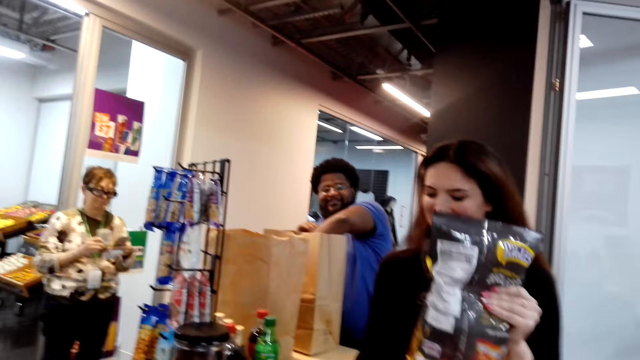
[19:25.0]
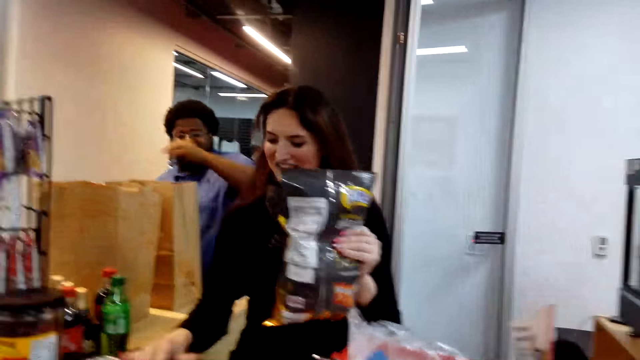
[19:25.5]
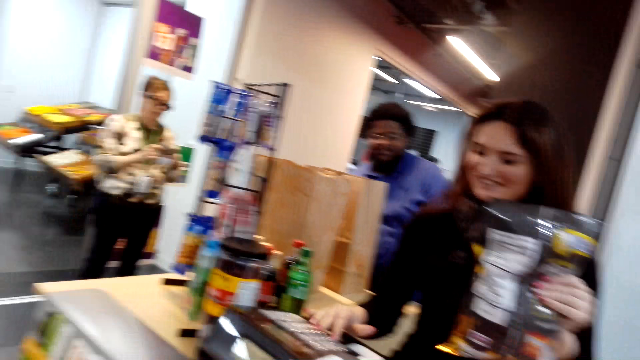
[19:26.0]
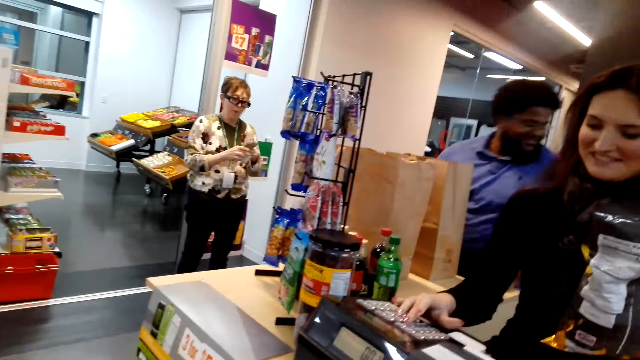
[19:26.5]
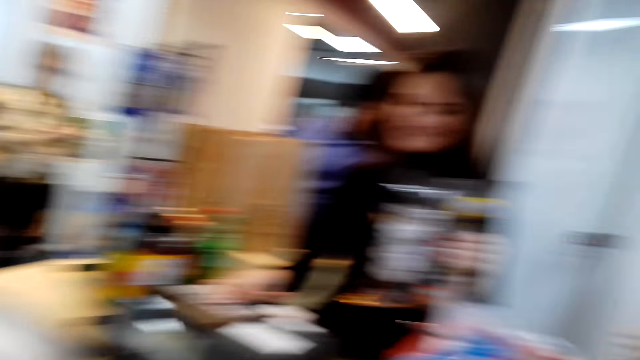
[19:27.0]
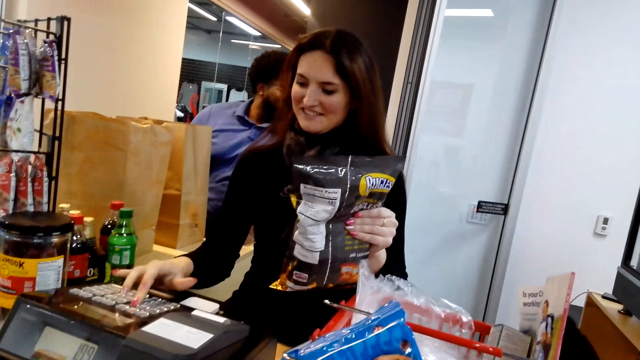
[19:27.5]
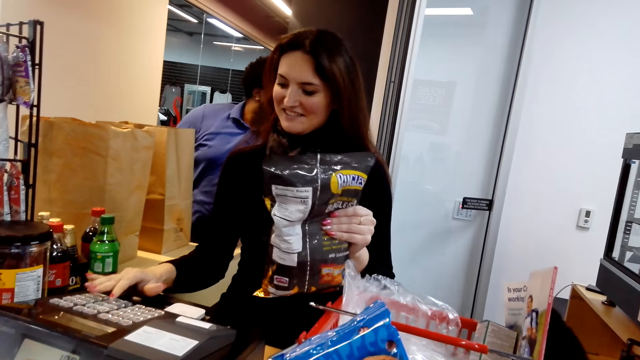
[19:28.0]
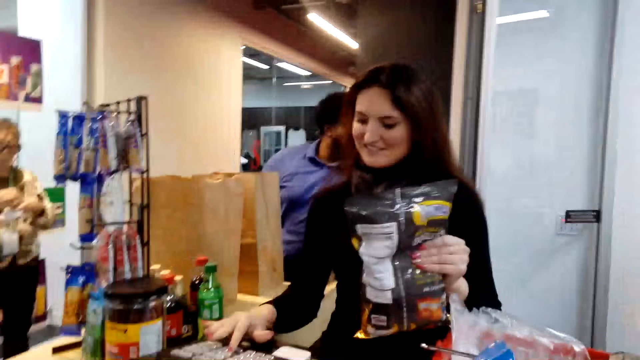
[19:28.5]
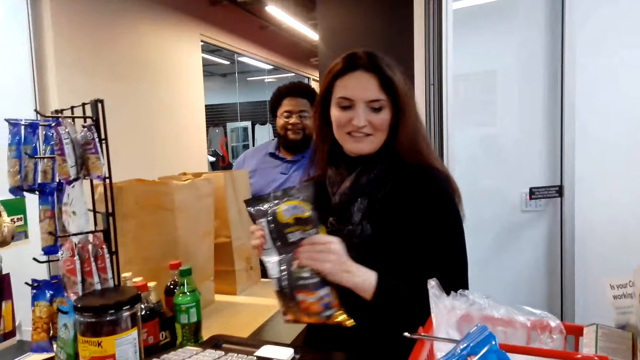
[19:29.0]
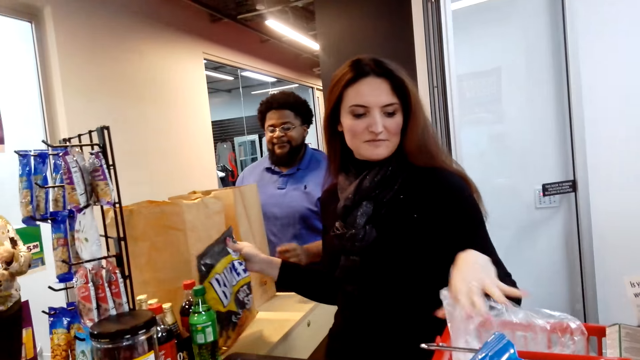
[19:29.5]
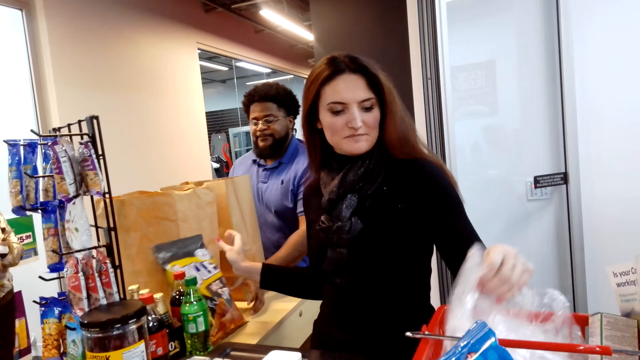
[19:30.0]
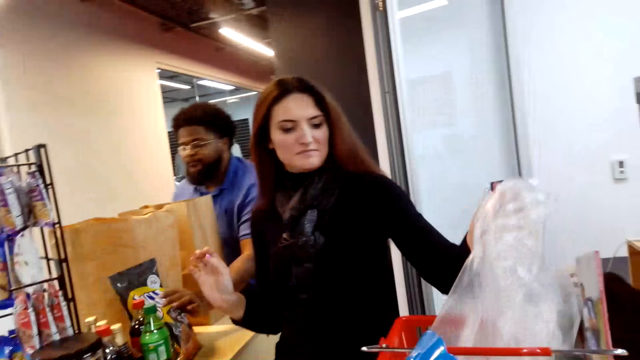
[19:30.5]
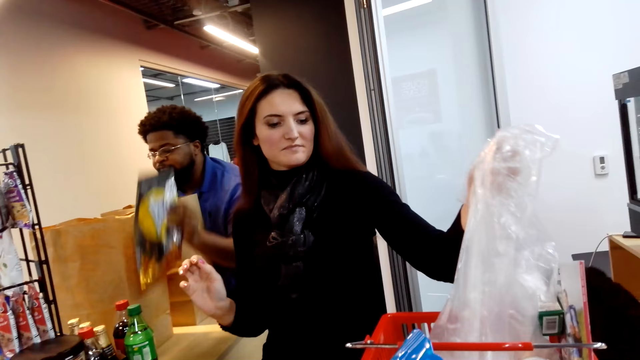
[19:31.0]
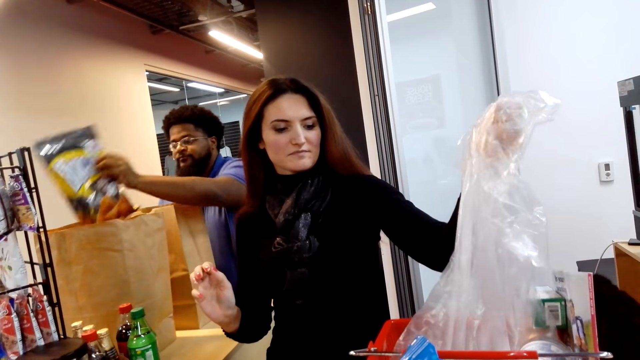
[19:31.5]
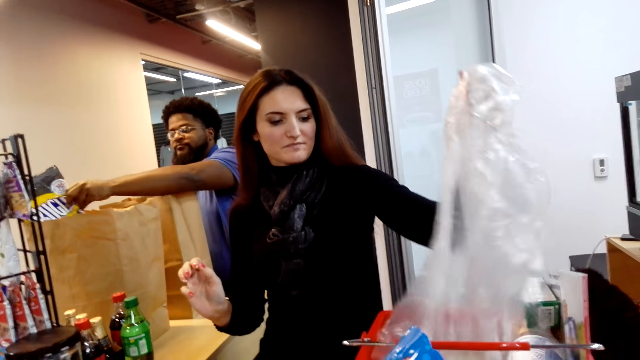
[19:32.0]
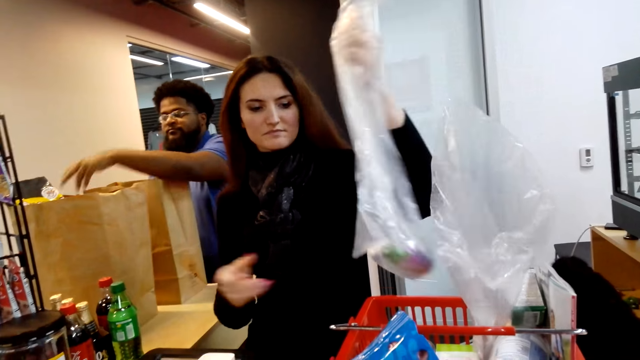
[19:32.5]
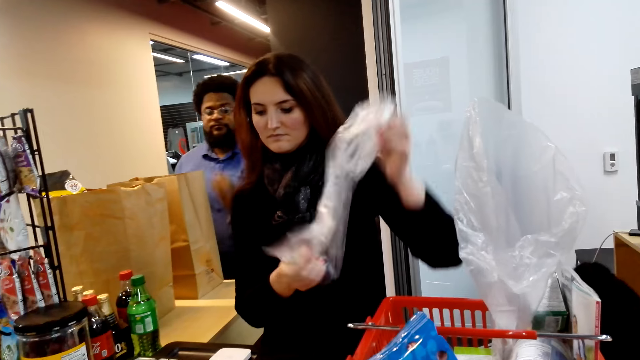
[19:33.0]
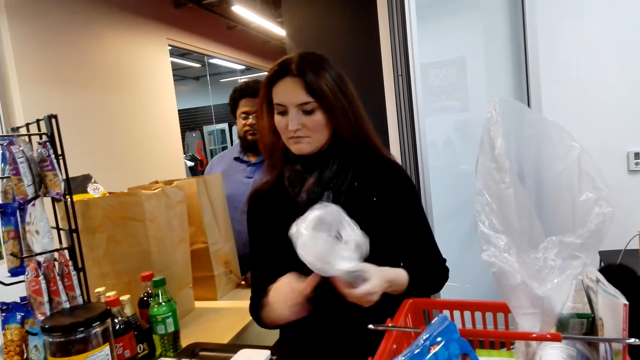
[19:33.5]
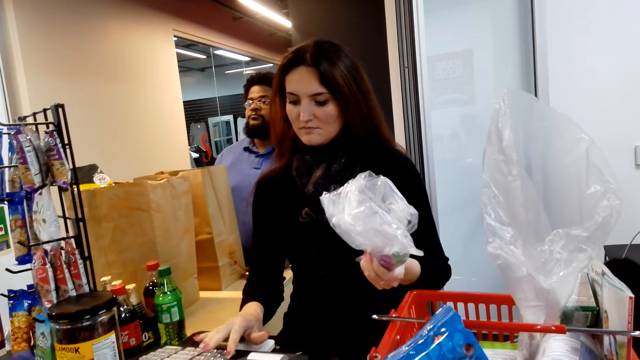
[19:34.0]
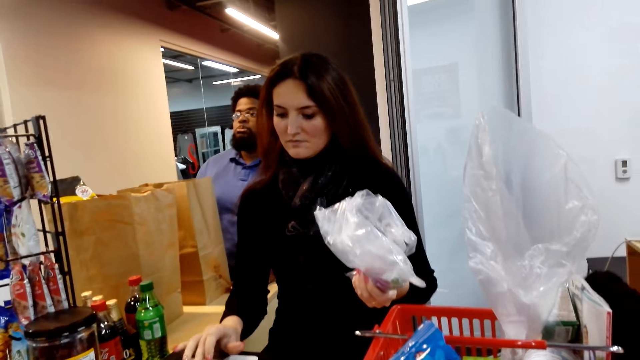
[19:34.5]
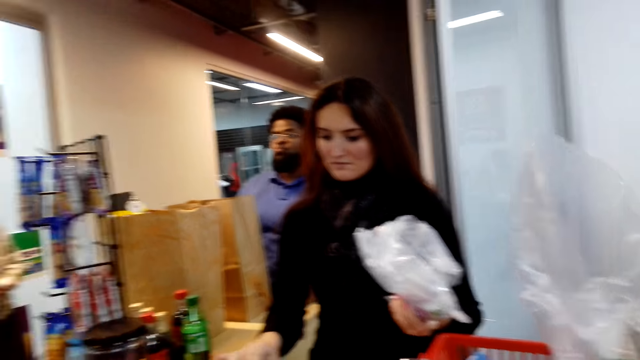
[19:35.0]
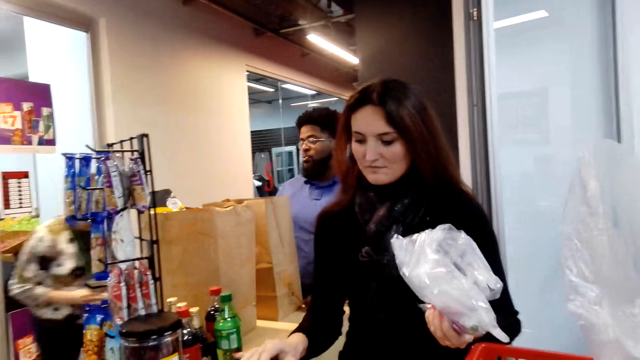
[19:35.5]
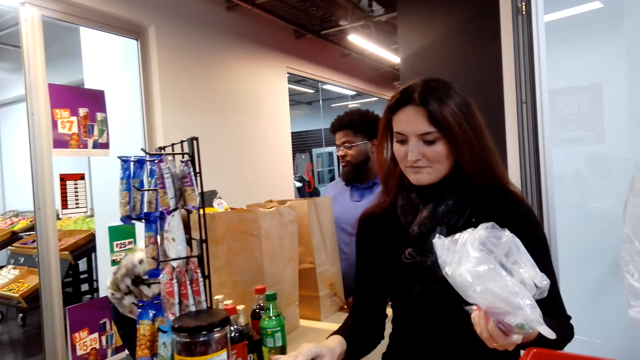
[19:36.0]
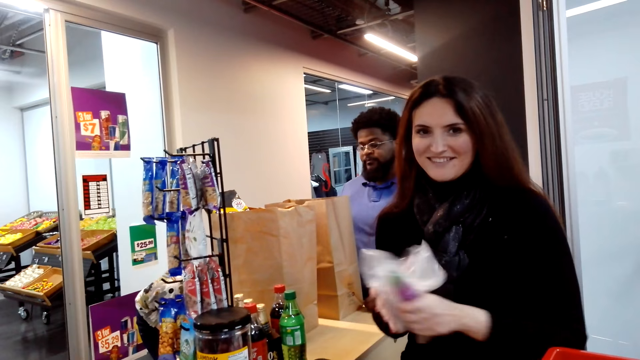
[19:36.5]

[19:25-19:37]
The lady keys in at the cash register machine. The lady counts the price of the items with the counter machine. The lady places a pack of something on the counter. The man picks the pack of something on the counter and puts the pack of something in the khaki shopping bag. The lady picks a paper of something from the shopping basket. The lady counts the price of the items with the counter machine. The lady keys in at the cash register machine.

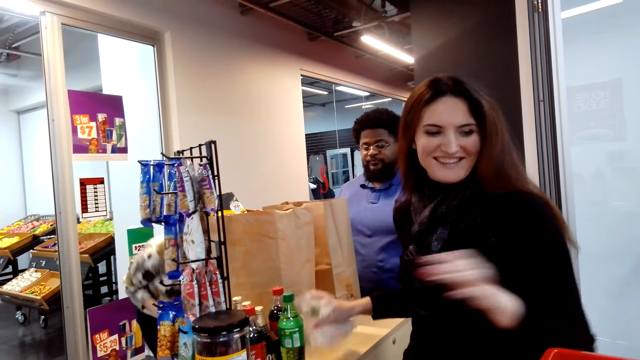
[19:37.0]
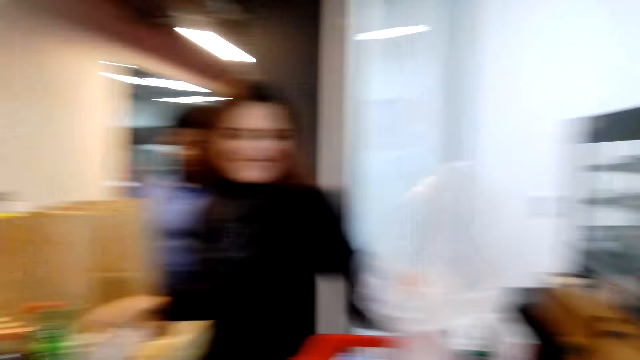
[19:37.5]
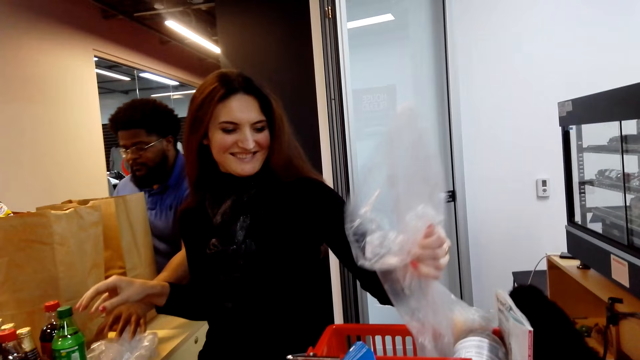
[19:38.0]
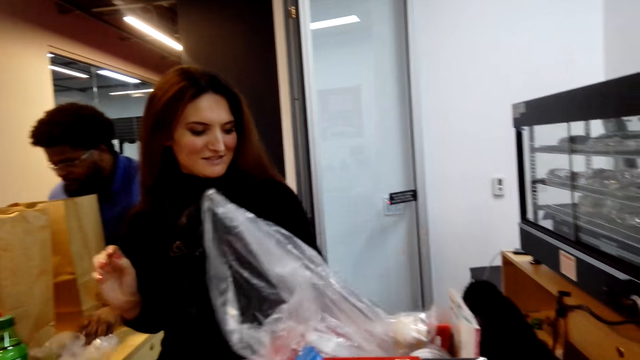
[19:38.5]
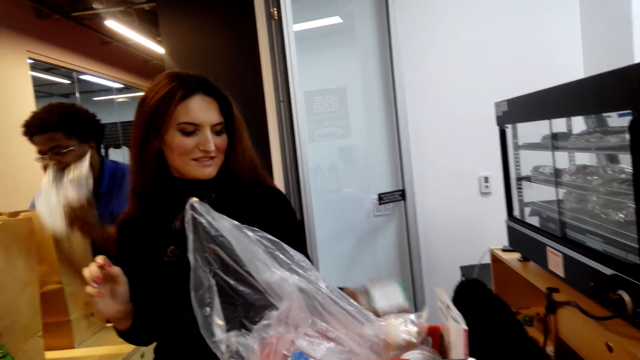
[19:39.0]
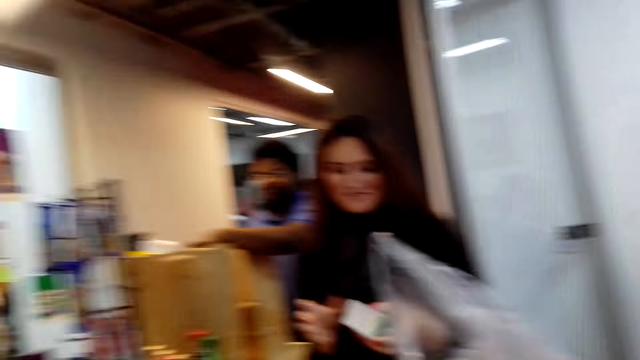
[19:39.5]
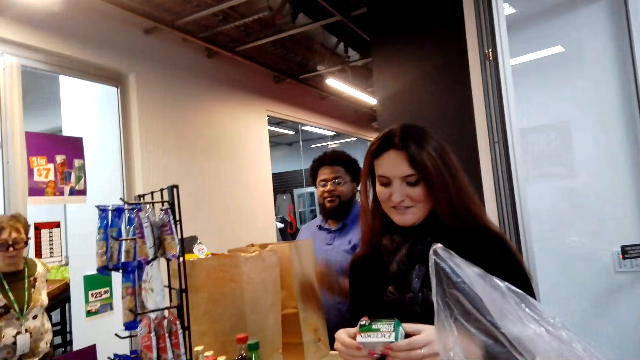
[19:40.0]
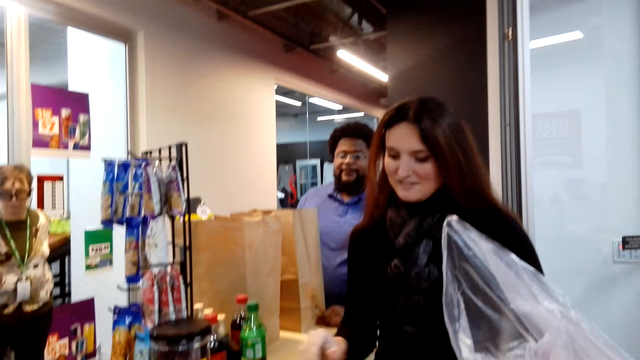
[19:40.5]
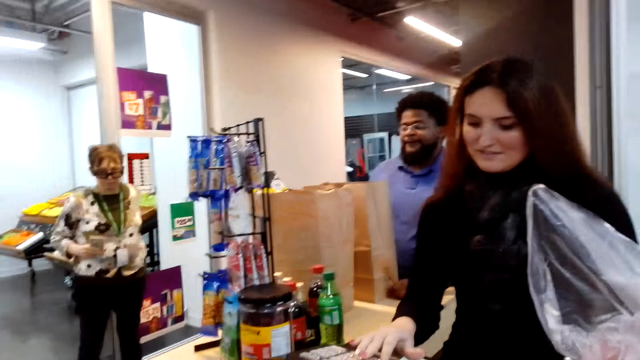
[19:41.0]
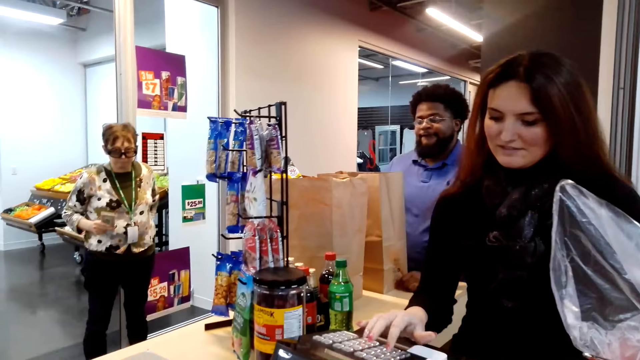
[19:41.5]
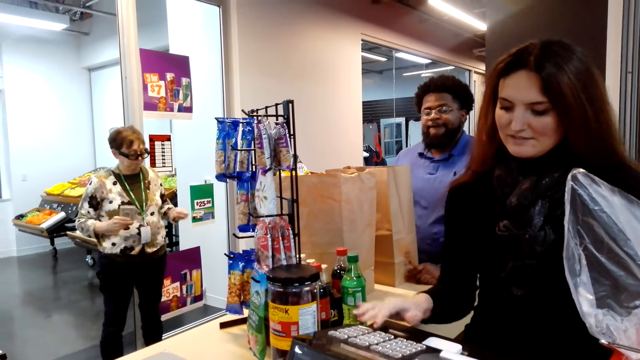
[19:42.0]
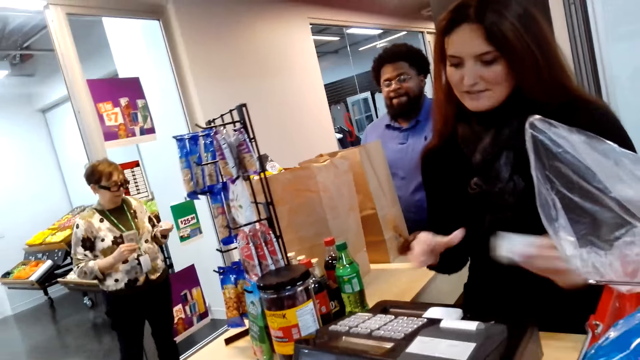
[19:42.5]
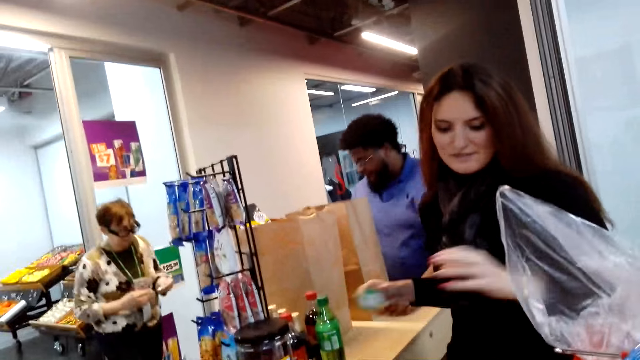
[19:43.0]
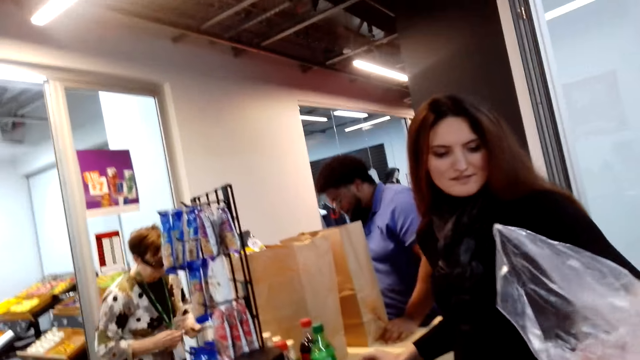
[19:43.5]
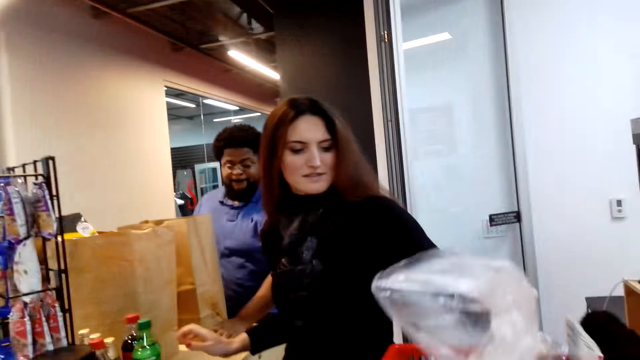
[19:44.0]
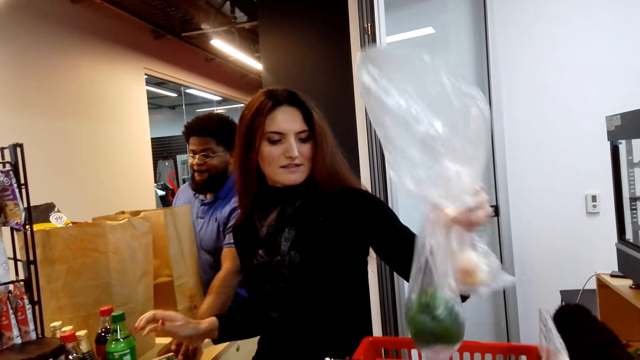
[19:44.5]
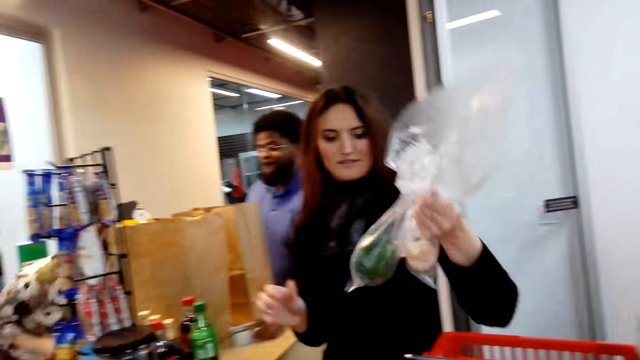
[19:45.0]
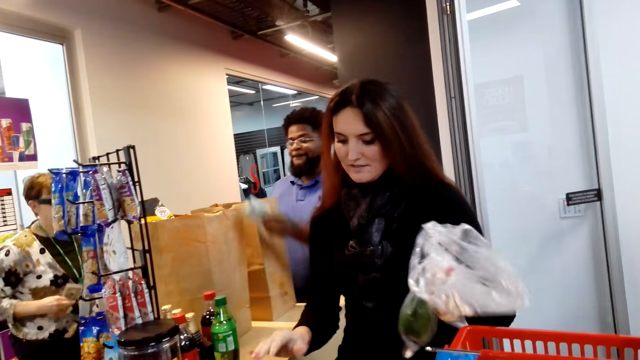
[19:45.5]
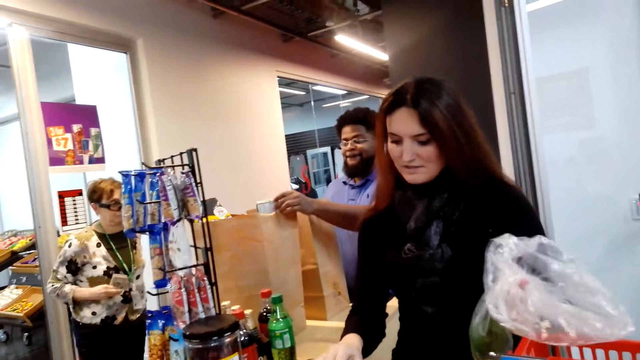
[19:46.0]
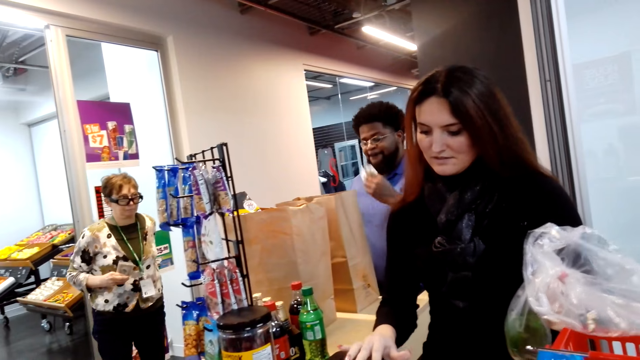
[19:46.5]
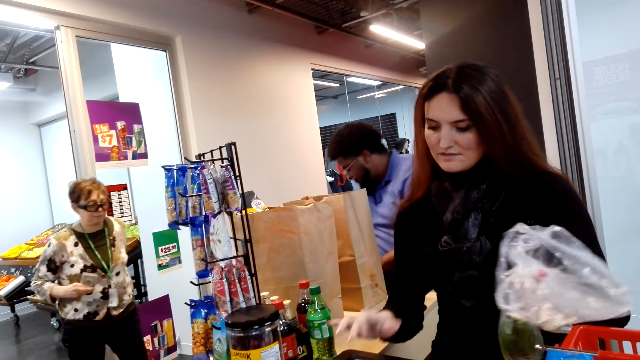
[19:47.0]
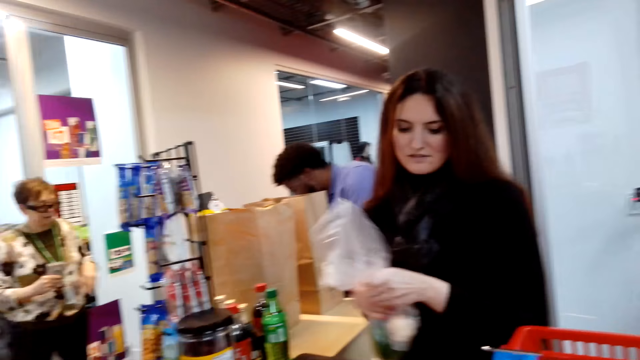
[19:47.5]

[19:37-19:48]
The man puts an item in the bag. The lady places the paper of something on the counter. The lady counts the price of the items with the counter machine. The man picks the paper of something on the counter and puts the paper of something in the khaki shopping bag. The lady picks a pack of something from the shopping basket. The lady keys in at the cash register machine. The lady counts the price of the items with the counter machine. The lady places the pack of something on the counter. The lady picks a paper of something from the shopping basket. The lady counts the price of the items with the counter machine. The man puts the pack of something in the khaki shopping bag. The lady keys in at the cash register machine.
